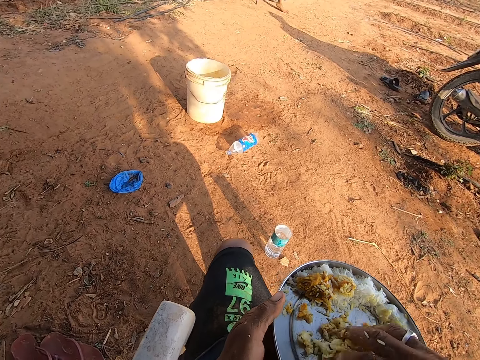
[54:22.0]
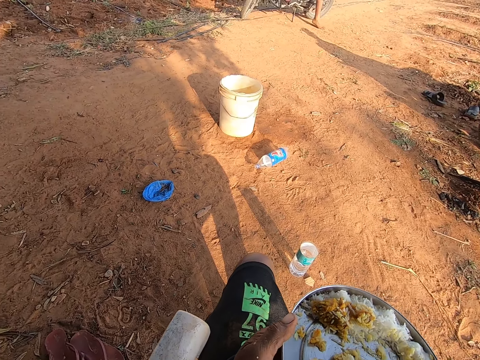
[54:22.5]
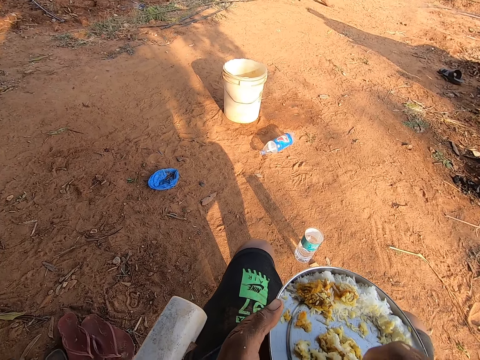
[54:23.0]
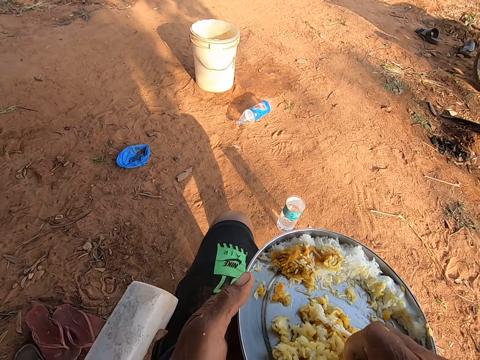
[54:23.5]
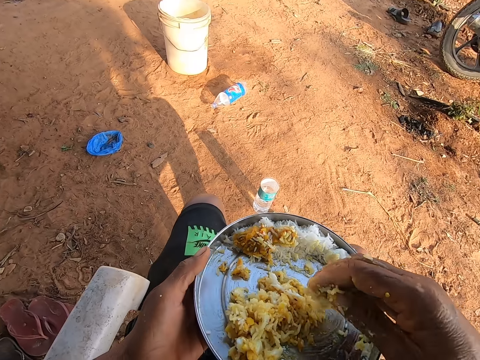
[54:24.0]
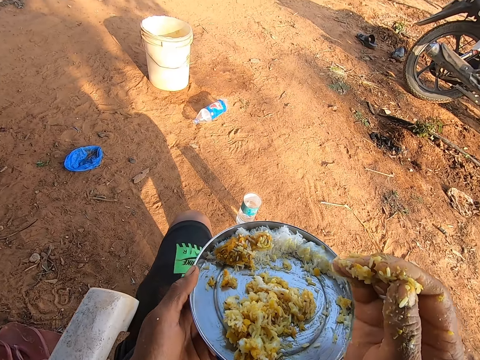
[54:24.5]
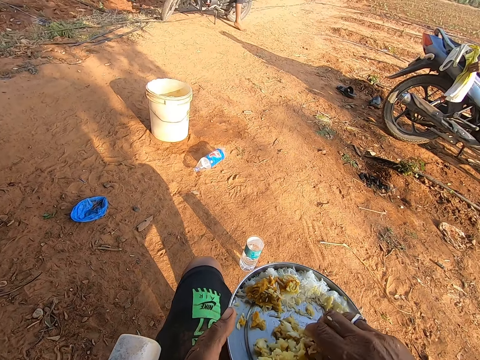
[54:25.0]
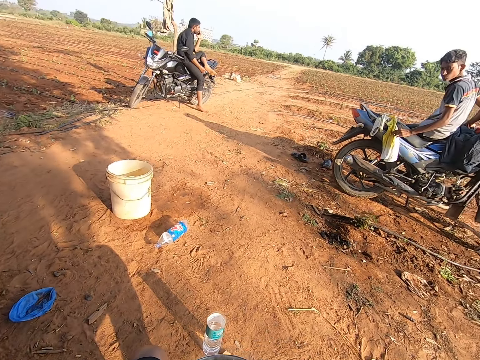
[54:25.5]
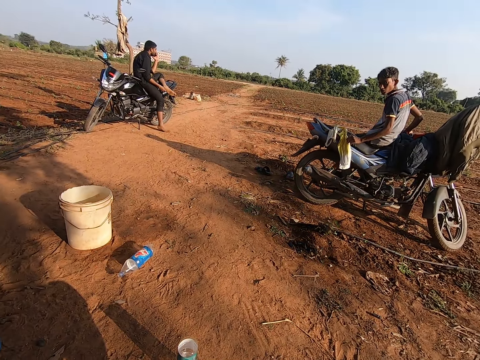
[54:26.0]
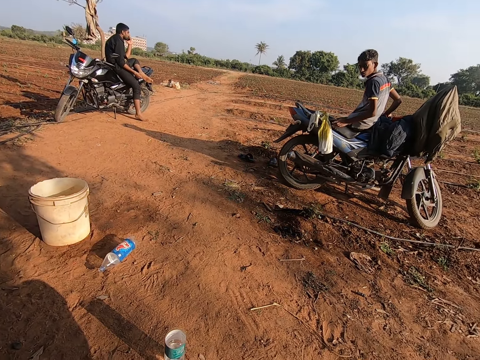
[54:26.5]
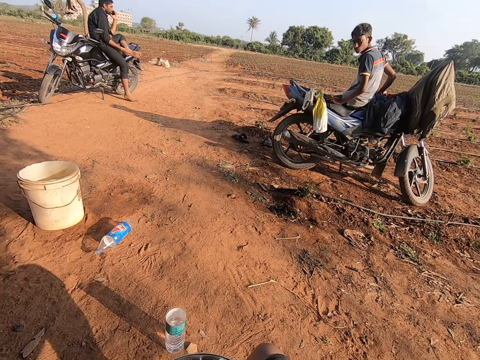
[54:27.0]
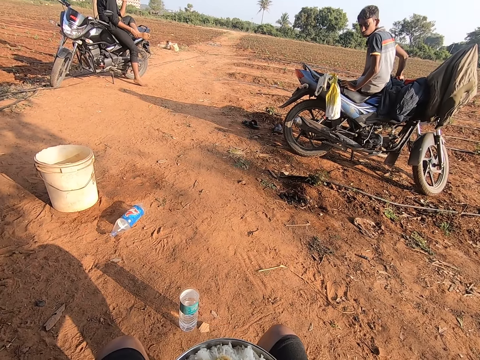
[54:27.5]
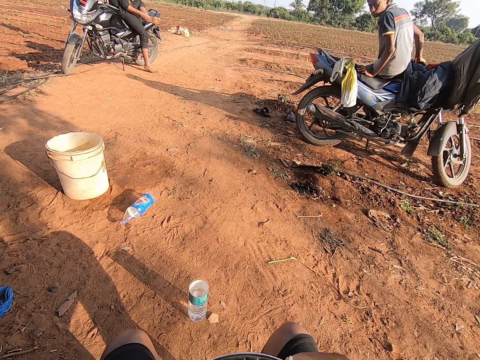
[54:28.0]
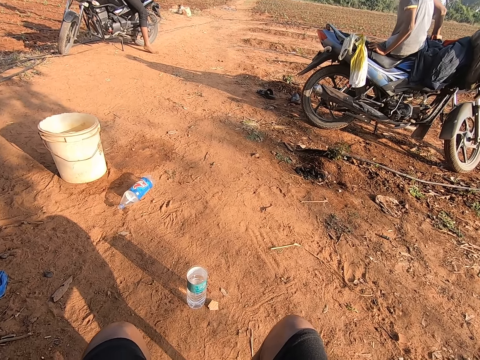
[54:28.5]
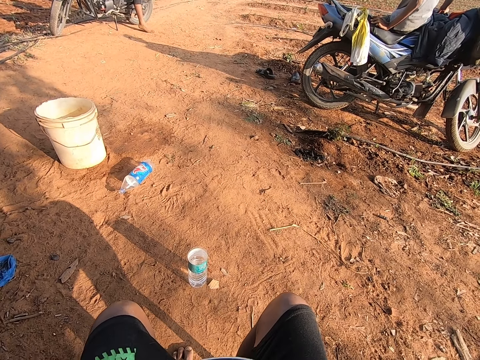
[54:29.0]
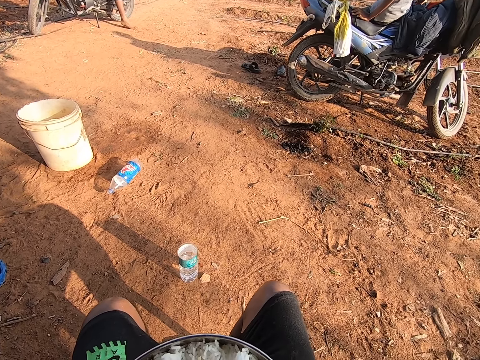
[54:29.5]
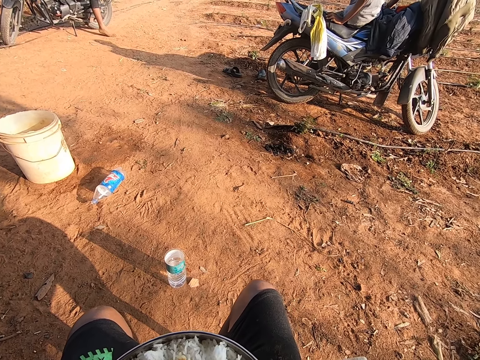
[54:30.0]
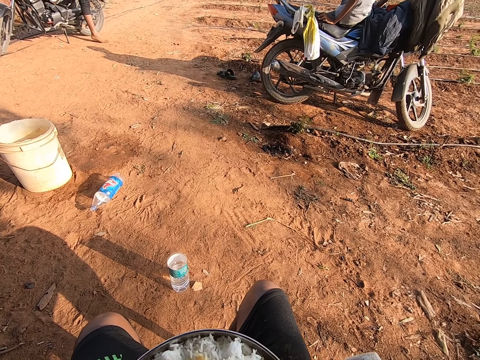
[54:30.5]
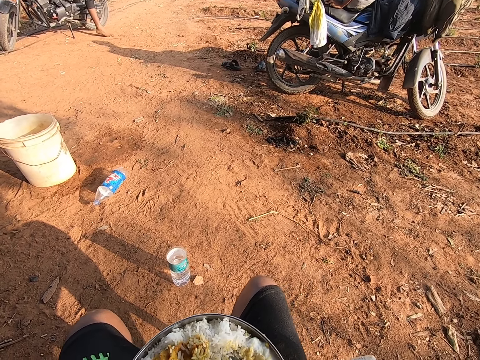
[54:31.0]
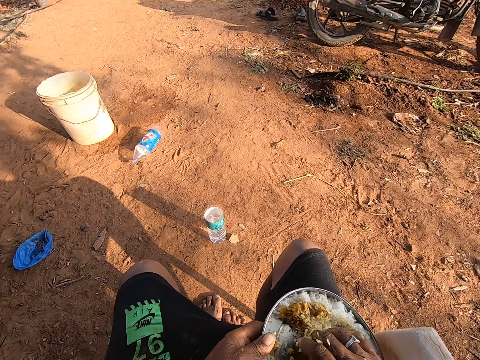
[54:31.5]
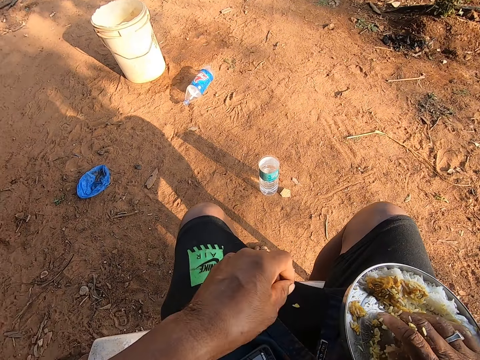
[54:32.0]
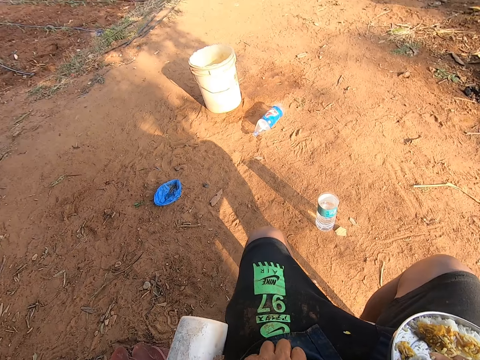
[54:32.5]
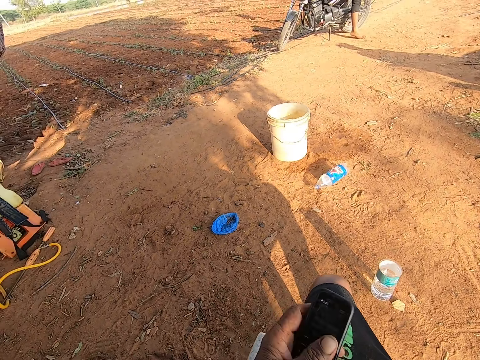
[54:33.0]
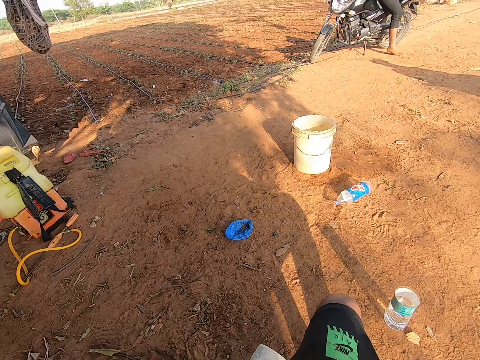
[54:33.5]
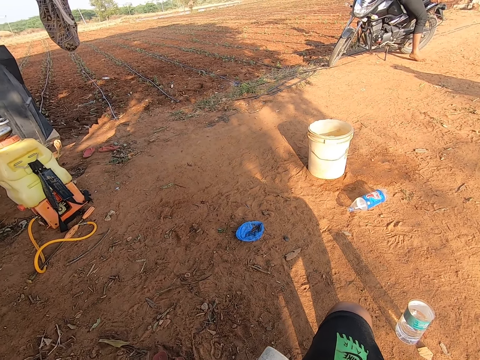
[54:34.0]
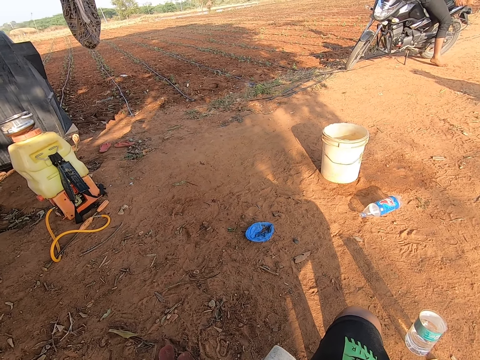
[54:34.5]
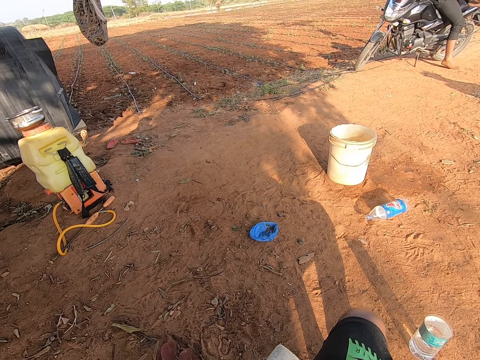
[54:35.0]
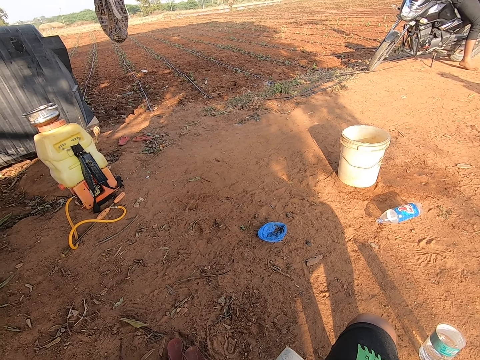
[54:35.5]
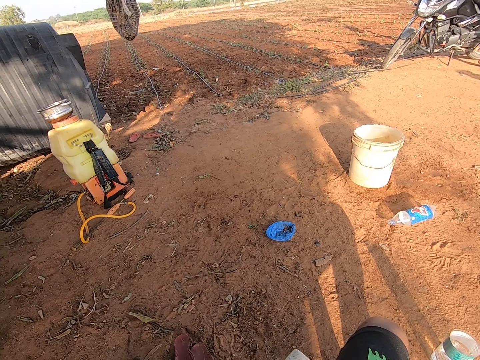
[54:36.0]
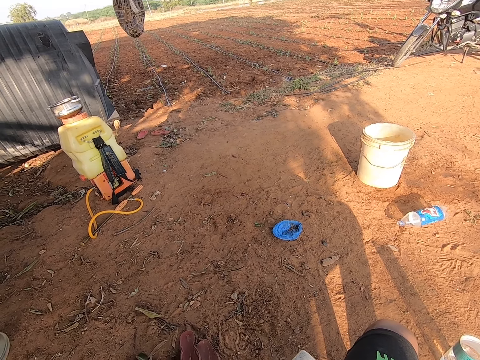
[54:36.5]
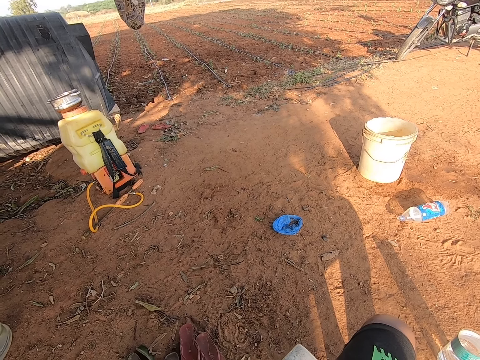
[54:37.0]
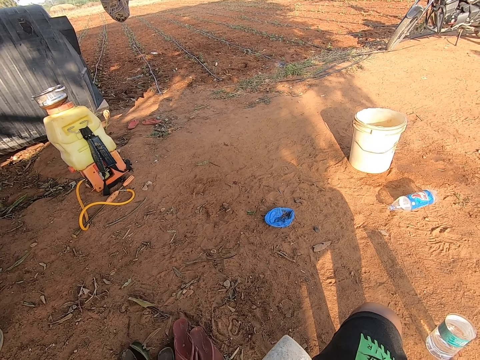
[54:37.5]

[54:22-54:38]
The camera wearer mixes the food in the plate. A child talks to the camera wearer. The camera wearer talks to the child and looks around. He eats. He talks to the child and puts the plate down. He picks the phone on his lap with his left hand. He places the phone on his ear with his left hand. He talks on the phone.

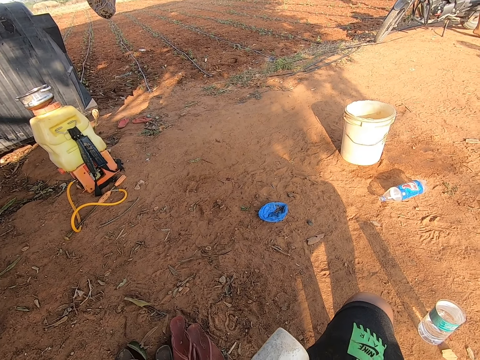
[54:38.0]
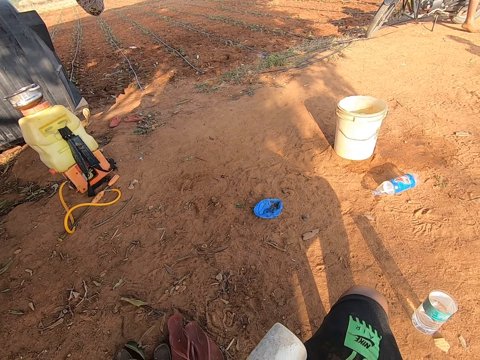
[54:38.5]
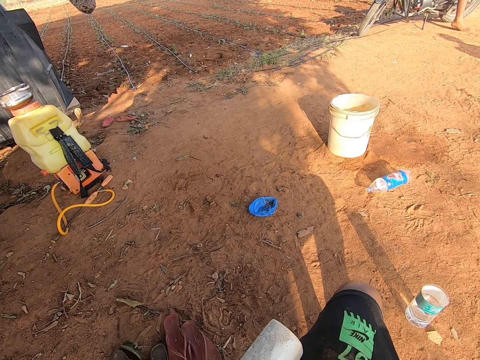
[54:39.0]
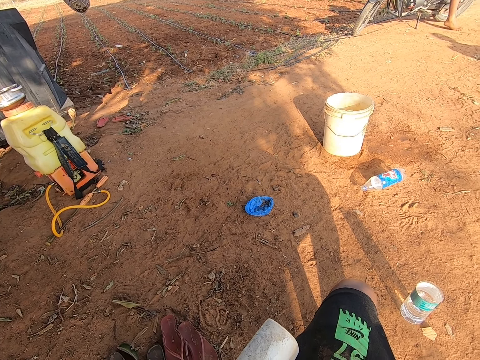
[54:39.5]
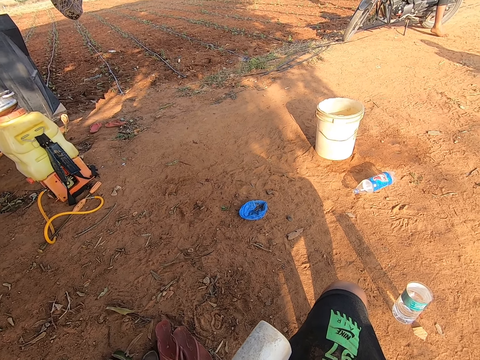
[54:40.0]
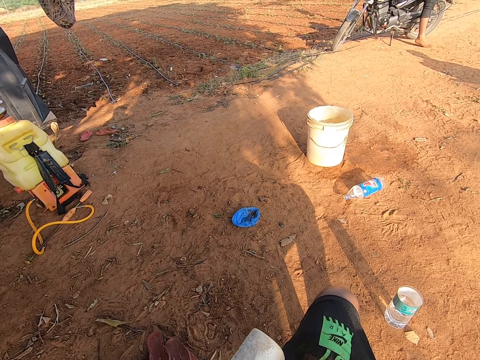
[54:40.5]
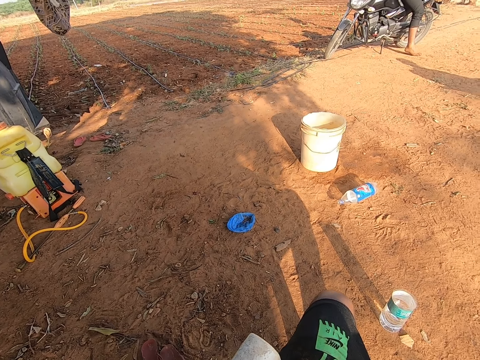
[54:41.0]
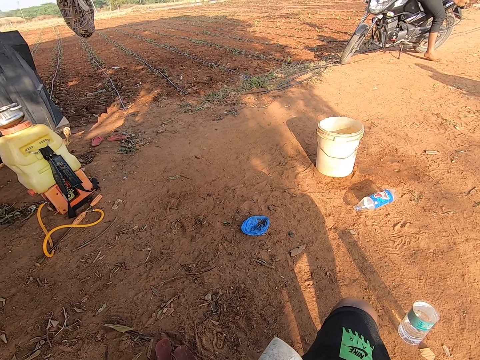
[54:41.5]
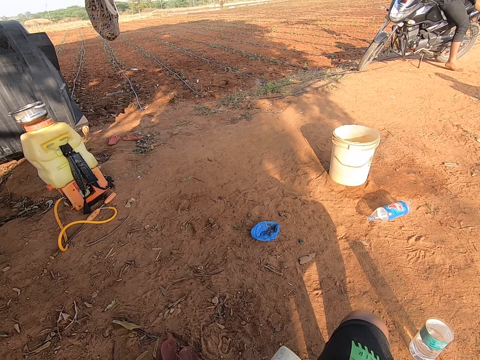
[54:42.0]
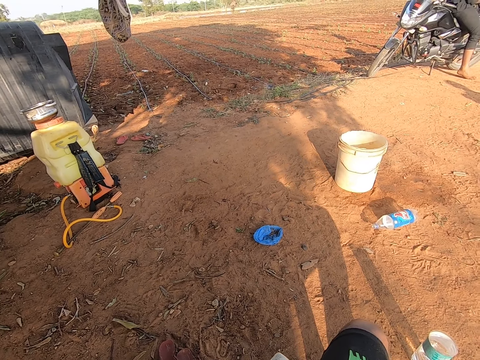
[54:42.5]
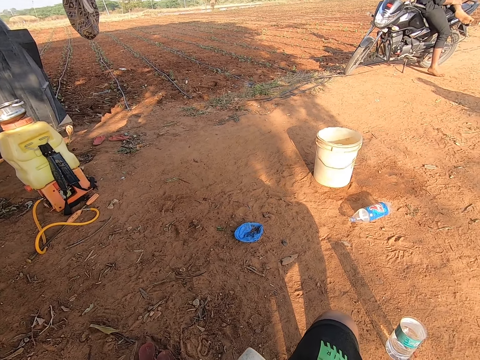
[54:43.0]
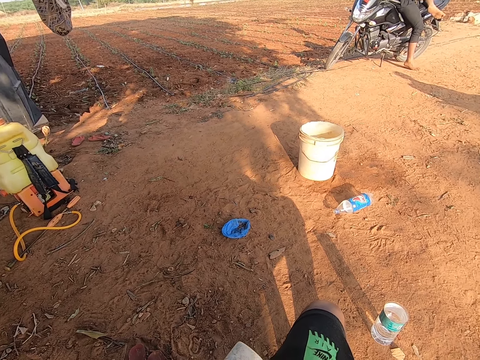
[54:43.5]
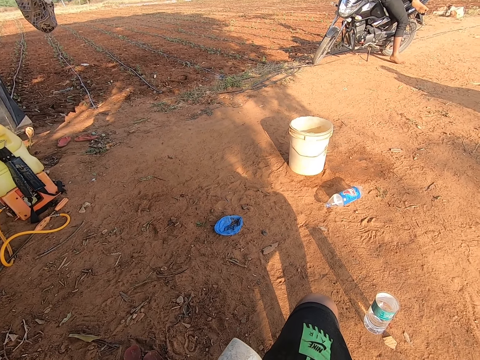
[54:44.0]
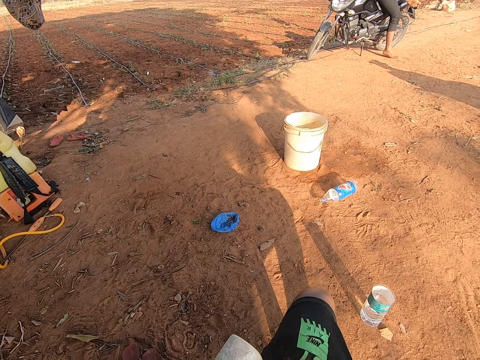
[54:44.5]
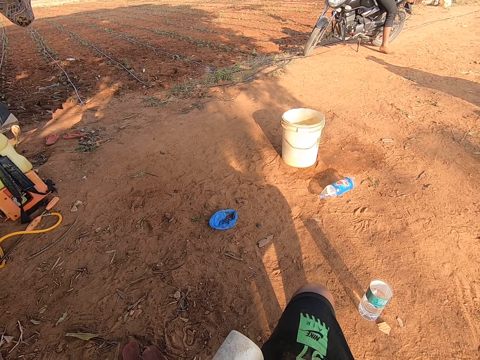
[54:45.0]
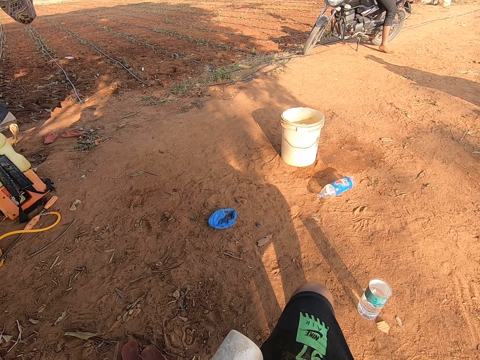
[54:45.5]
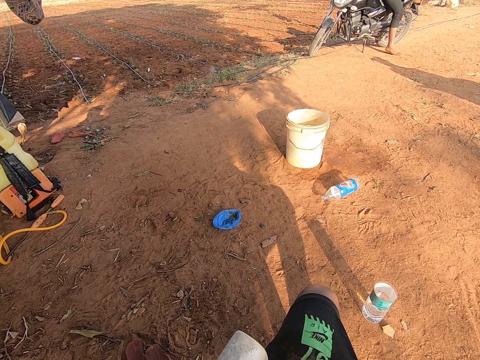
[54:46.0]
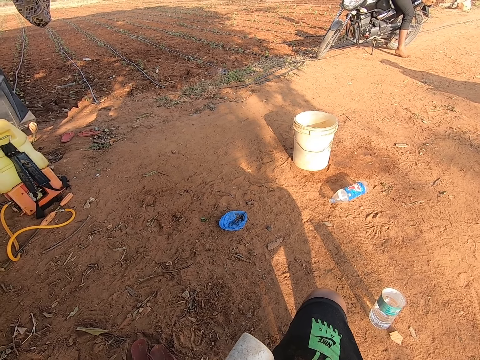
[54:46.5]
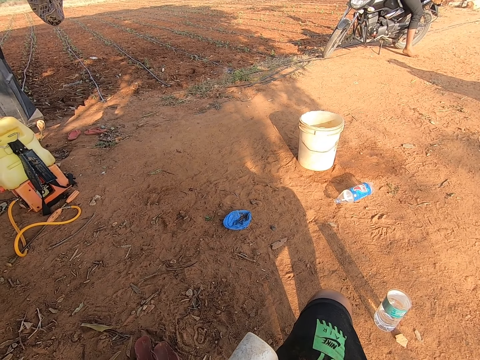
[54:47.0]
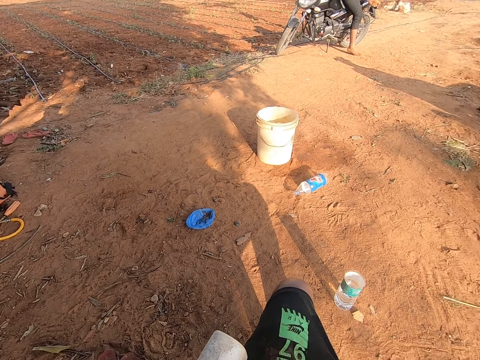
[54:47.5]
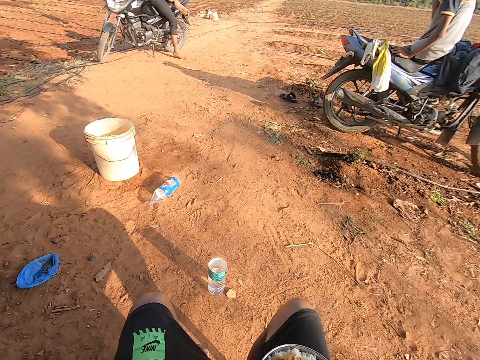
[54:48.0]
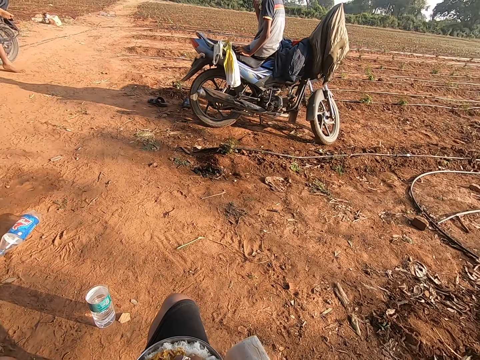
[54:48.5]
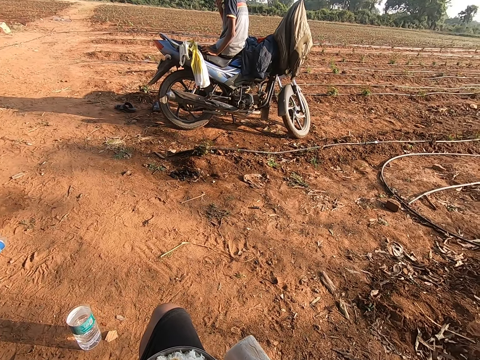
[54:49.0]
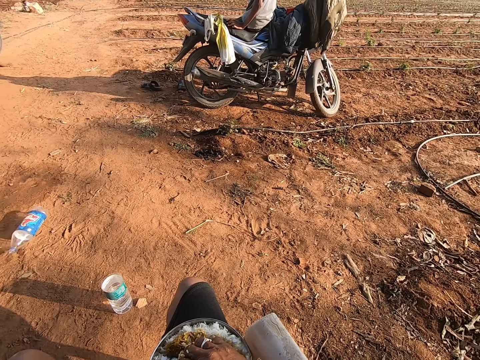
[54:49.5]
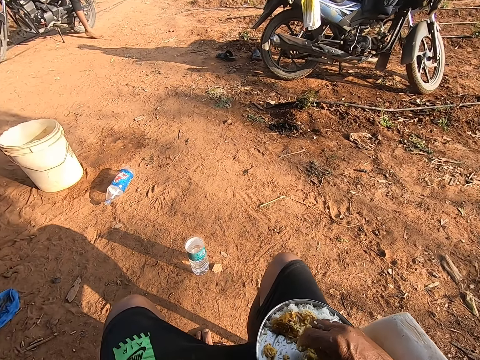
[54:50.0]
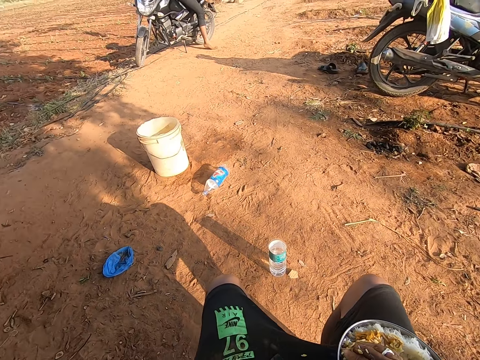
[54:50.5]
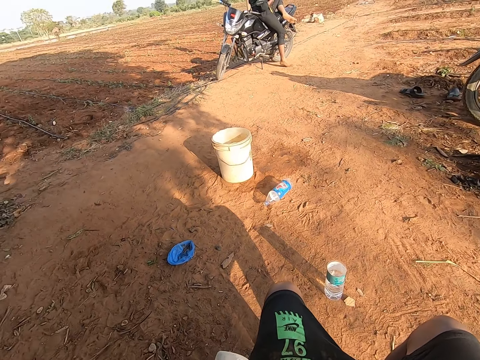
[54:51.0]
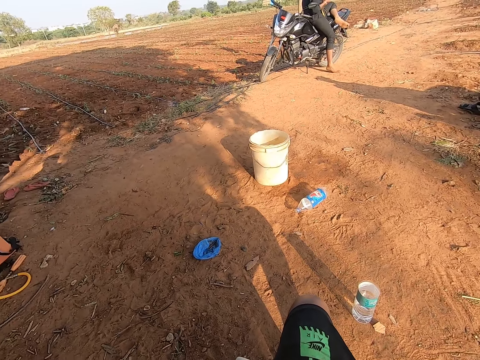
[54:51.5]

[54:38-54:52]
The camera wearer talks on the phone and looks around. They talk on the phone and mix the food in the plate.
